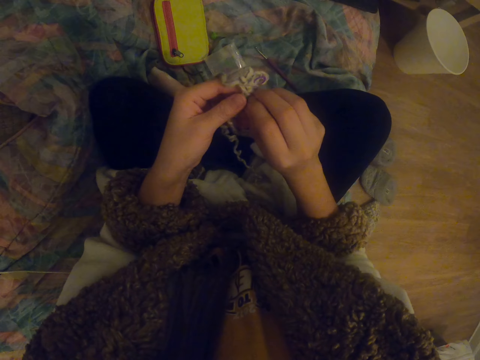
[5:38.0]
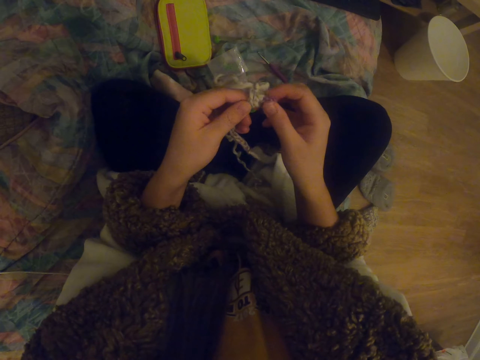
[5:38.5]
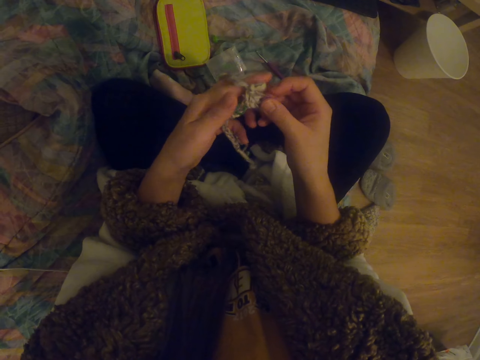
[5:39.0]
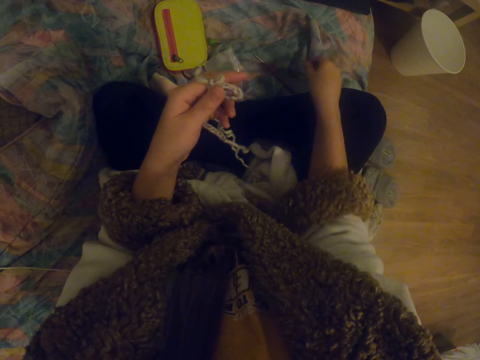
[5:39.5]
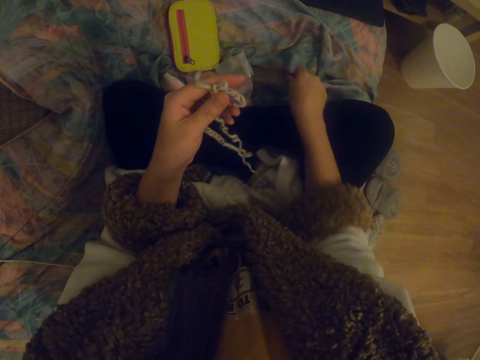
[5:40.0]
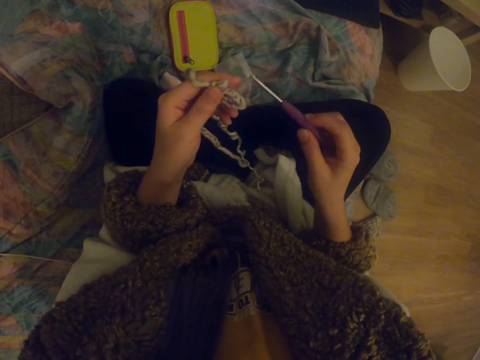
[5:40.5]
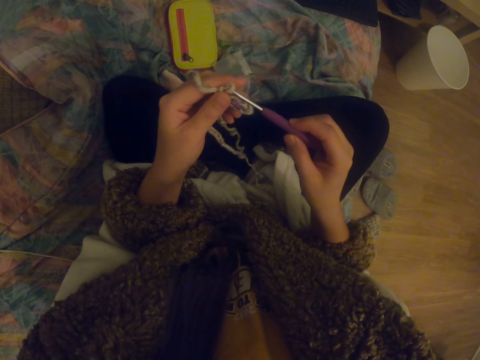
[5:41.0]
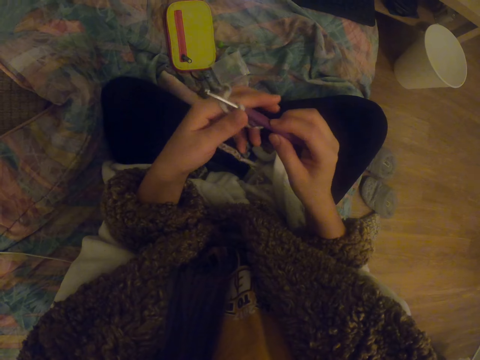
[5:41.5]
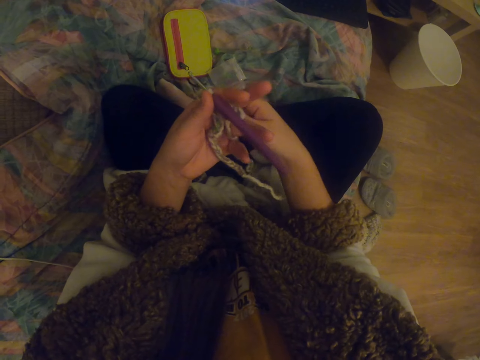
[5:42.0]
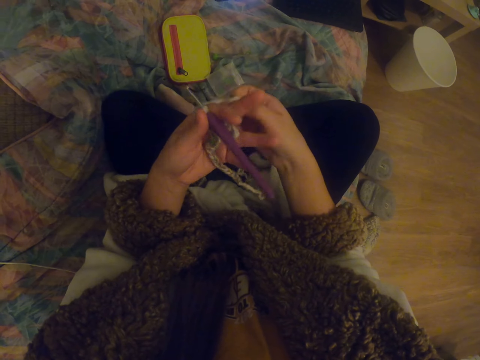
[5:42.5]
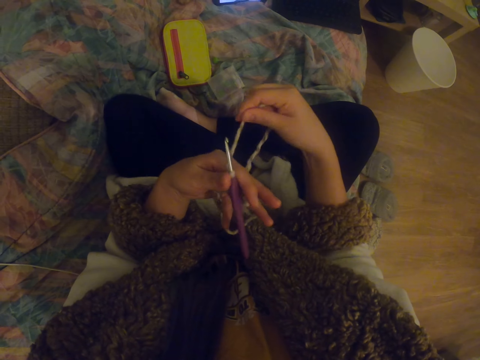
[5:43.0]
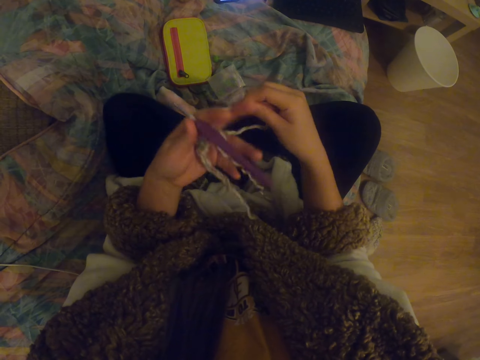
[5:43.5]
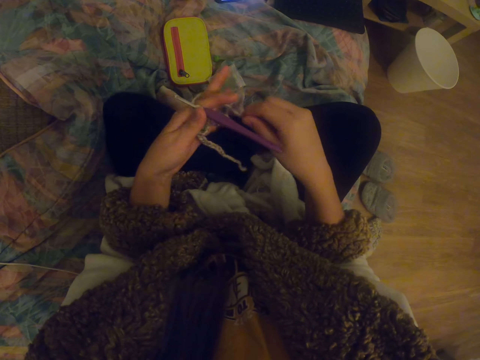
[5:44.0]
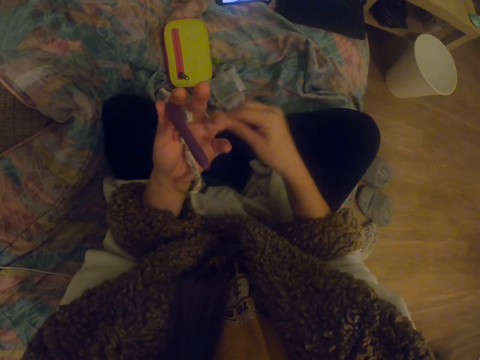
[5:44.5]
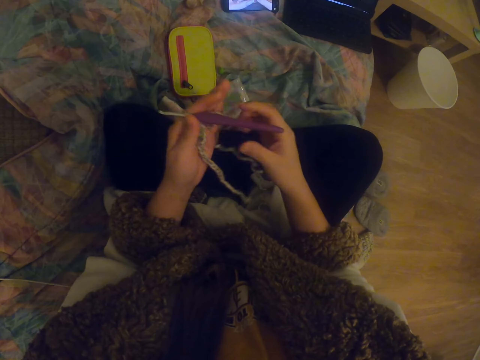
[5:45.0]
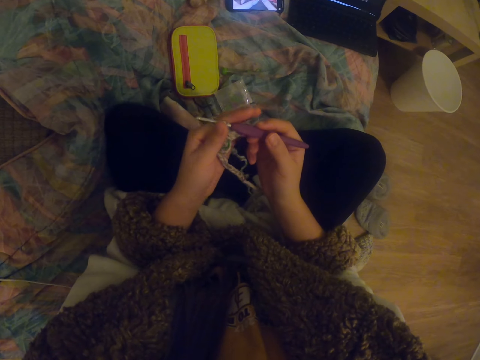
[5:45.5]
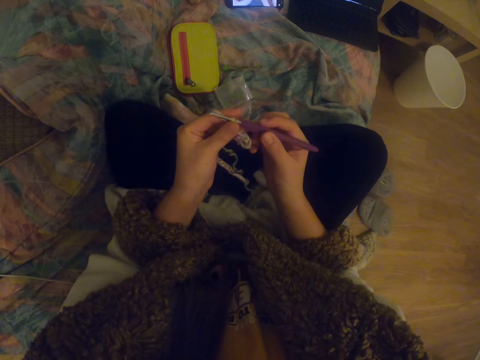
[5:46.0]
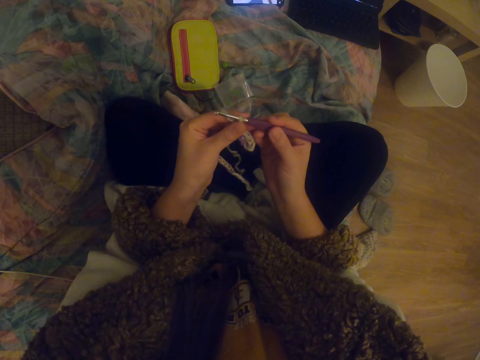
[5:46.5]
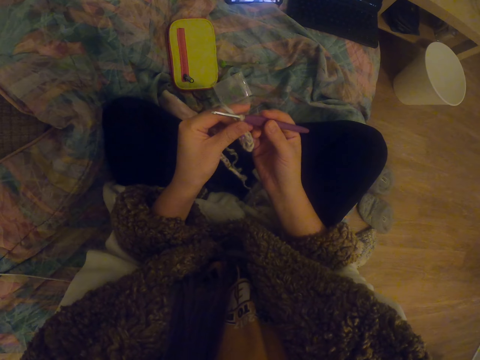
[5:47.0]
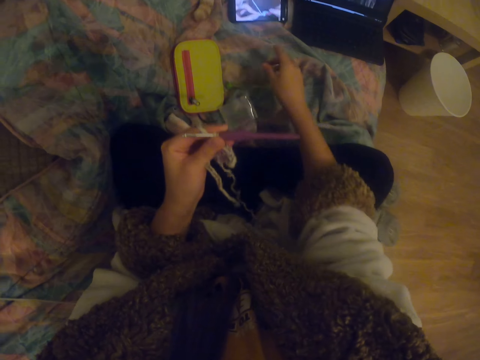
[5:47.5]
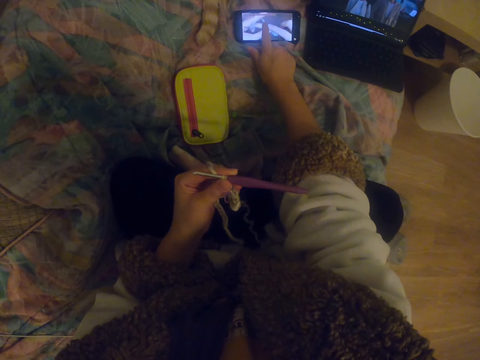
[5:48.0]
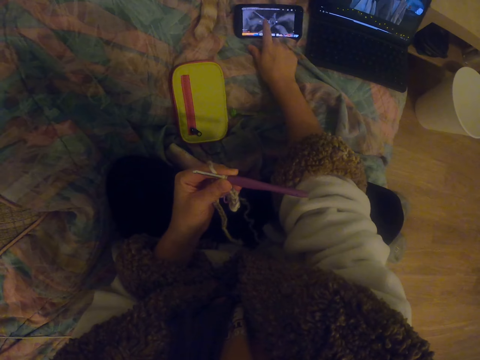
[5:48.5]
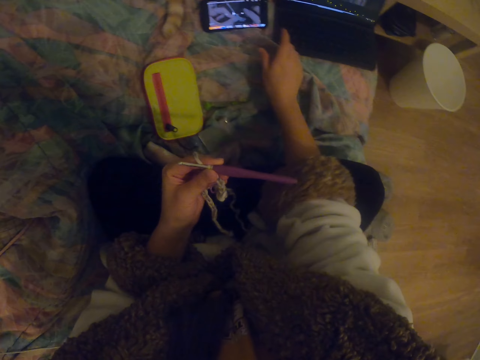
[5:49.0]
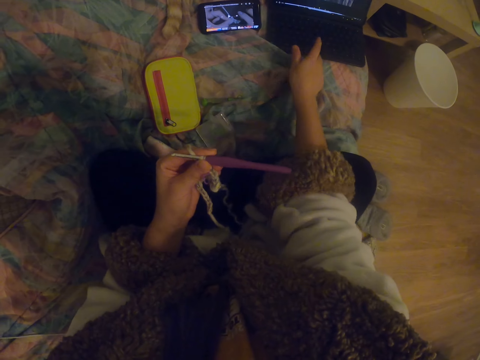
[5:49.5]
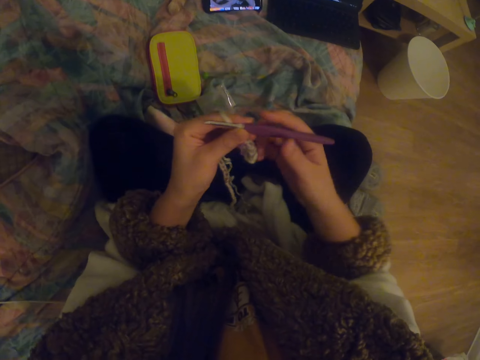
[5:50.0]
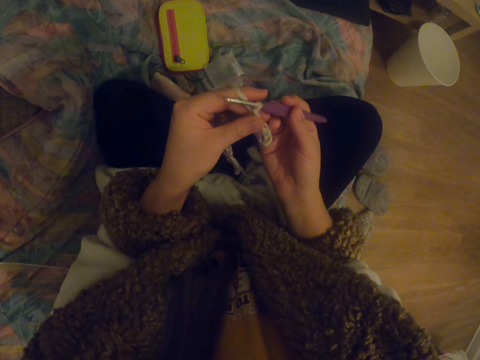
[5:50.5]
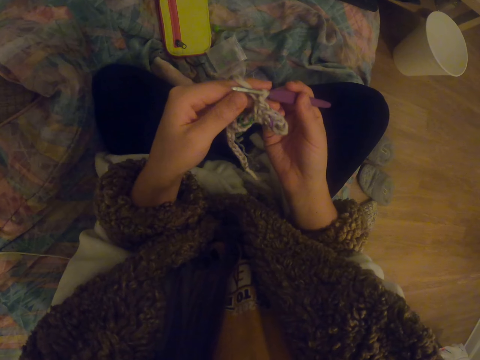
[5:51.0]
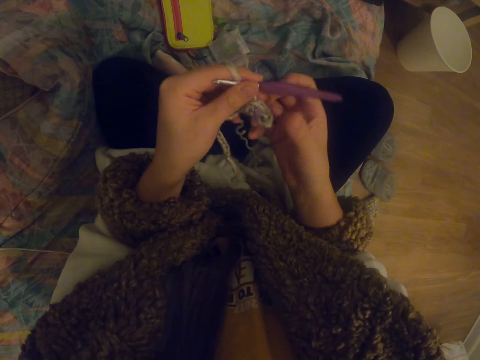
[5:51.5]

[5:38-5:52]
The camera wearer picks up a crochet hook or knitting needle. They put the knitting needle on the fabric. They insert the crochet hook into the garment. They fold the thread to the fingers. They straighten the knitting thread. They tap on a phone screen. They click on a laptop.

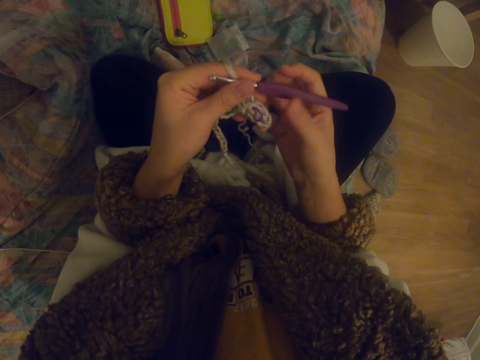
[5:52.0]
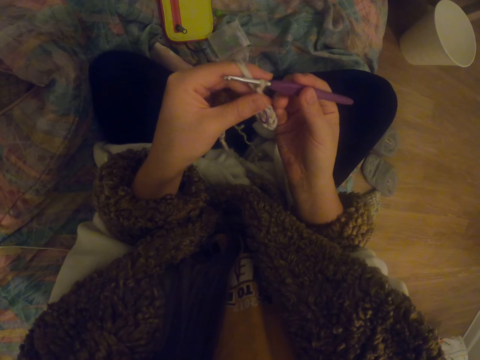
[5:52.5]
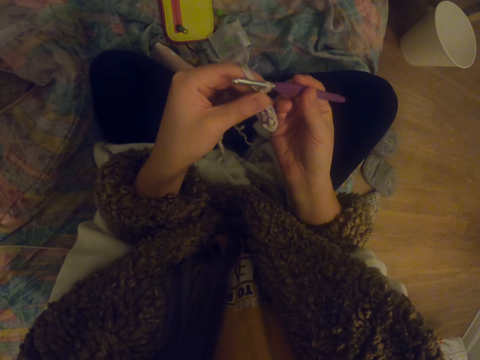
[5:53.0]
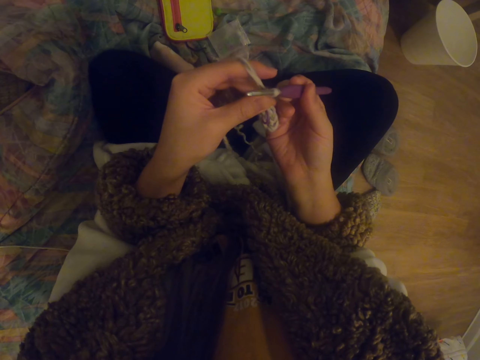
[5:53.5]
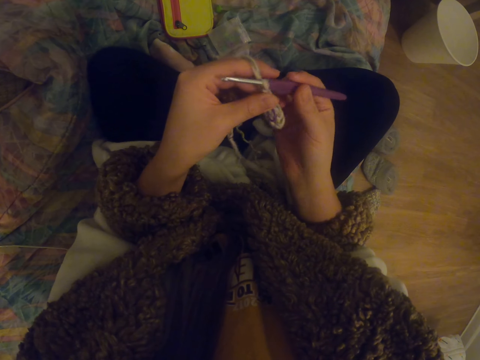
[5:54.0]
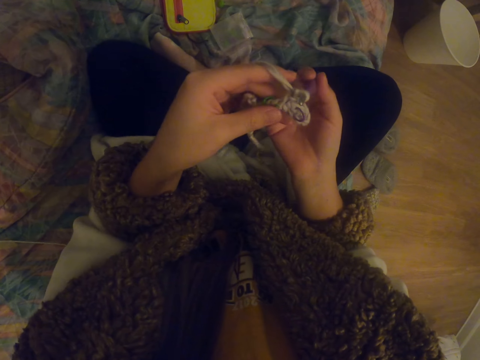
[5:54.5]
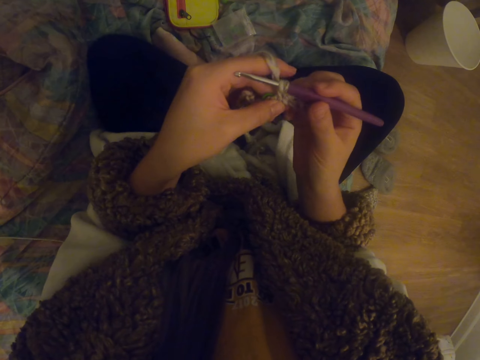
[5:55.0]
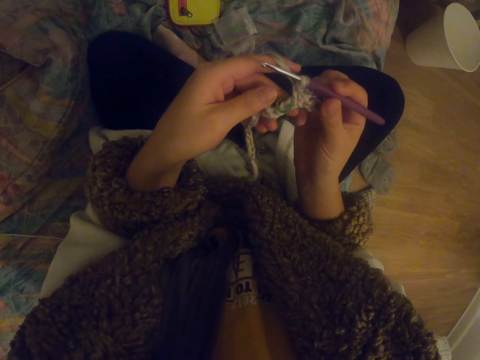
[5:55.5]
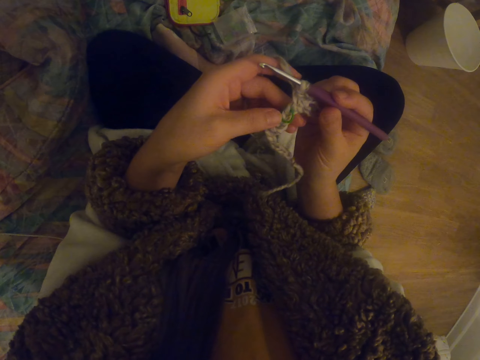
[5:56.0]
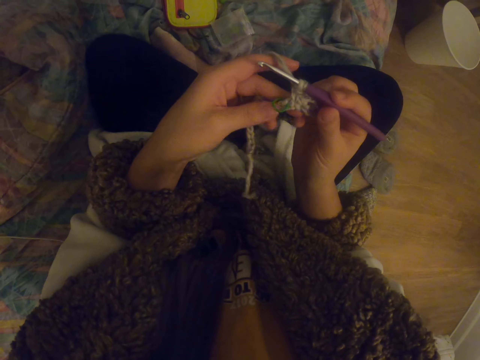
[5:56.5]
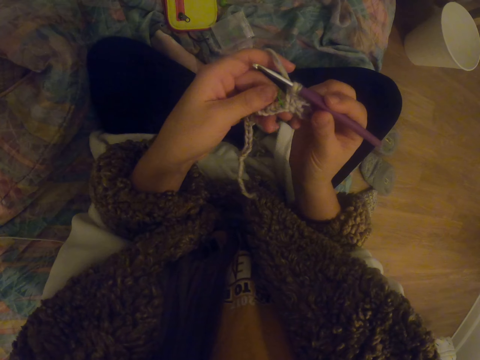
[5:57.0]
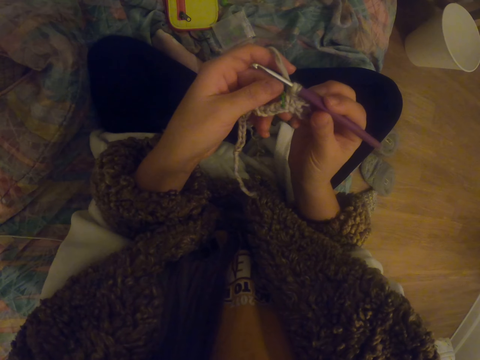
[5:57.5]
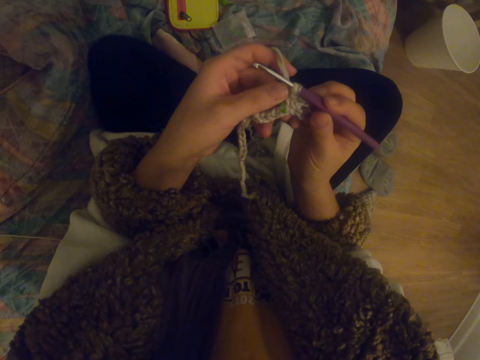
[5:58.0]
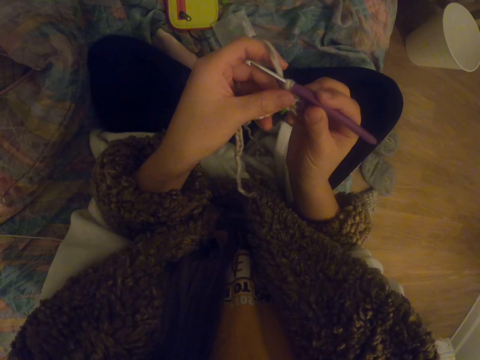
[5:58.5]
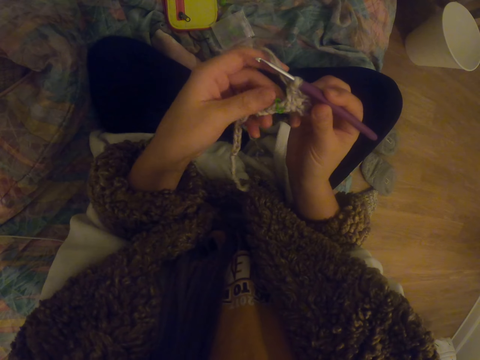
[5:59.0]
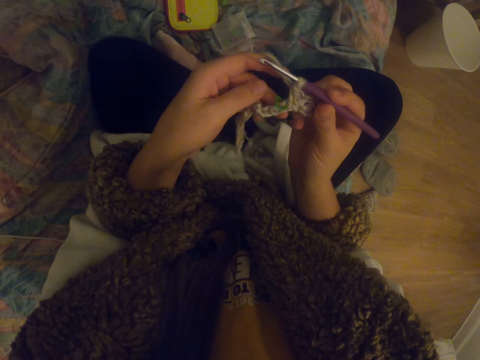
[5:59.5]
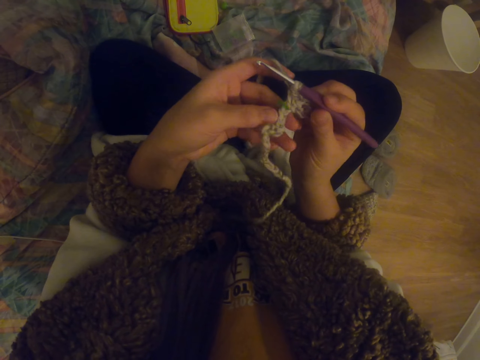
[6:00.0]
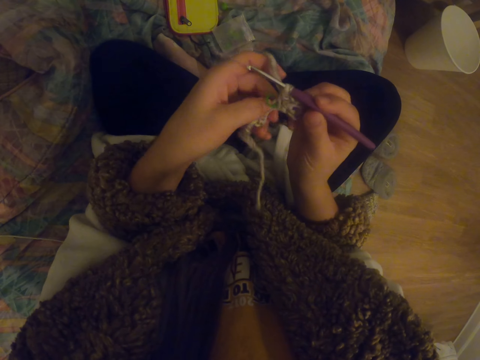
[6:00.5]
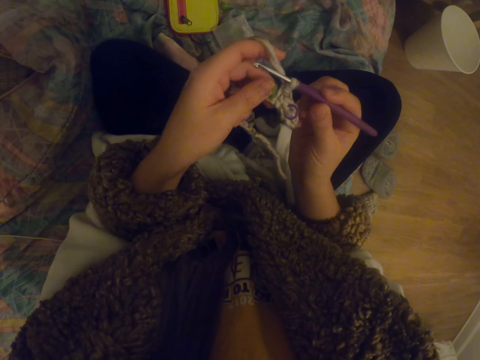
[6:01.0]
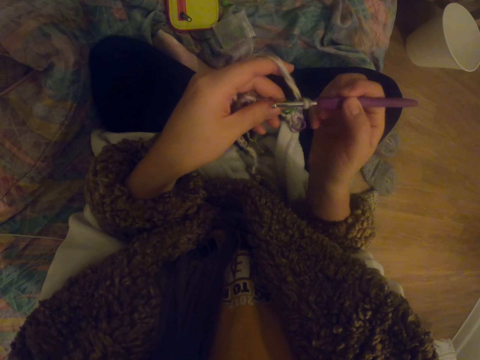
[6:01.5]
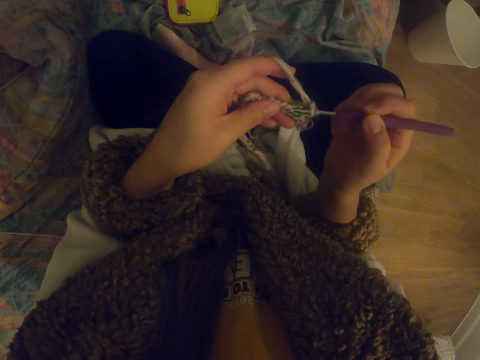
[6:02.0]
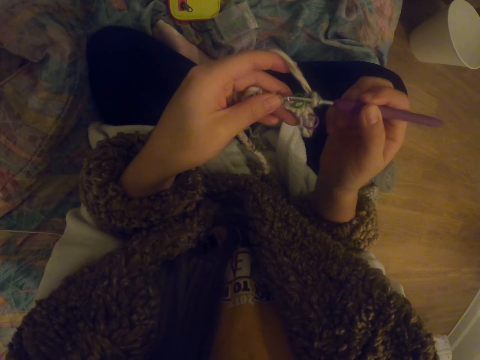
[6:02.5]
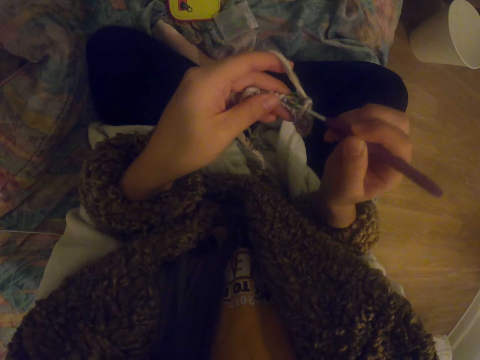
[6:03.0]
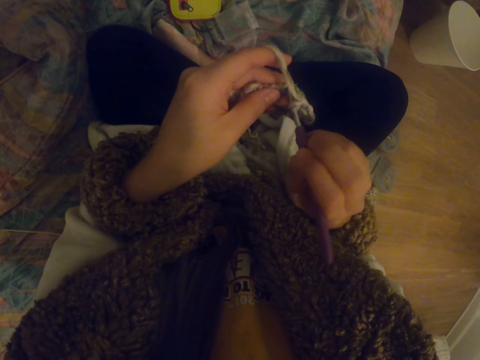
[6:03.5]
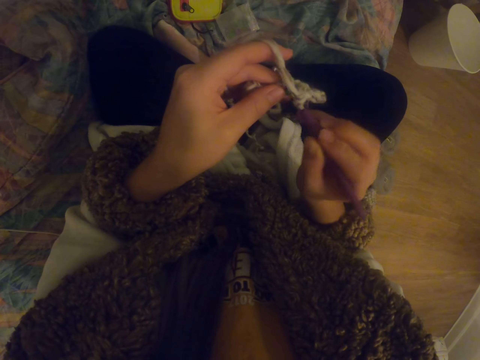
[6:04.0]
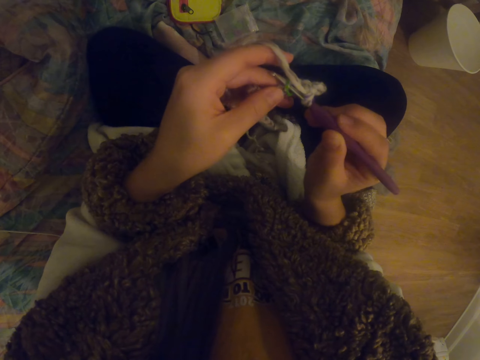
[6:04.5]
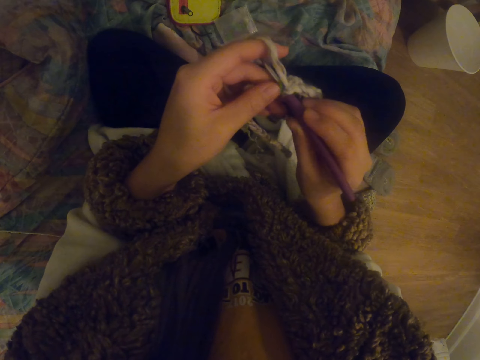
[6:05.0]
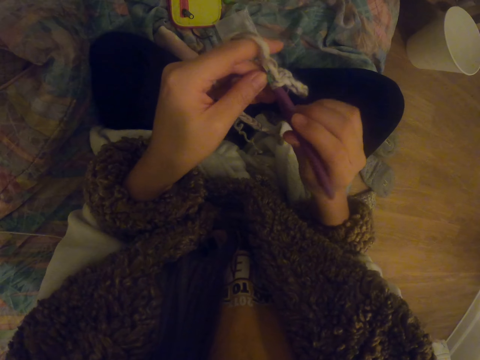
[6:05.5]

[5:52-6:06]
The camera wearer stretches the garment. They stare at the garment. They touch something on the fabric. They stretch the garment. They knit the garment.
